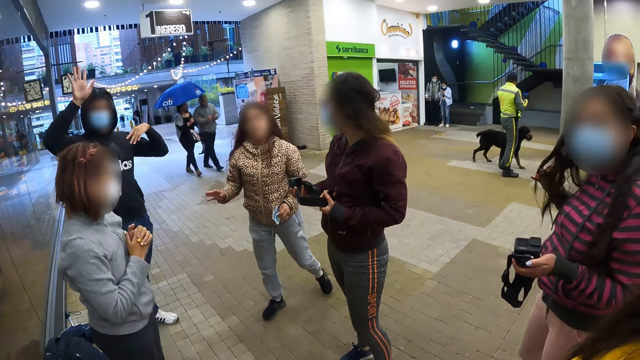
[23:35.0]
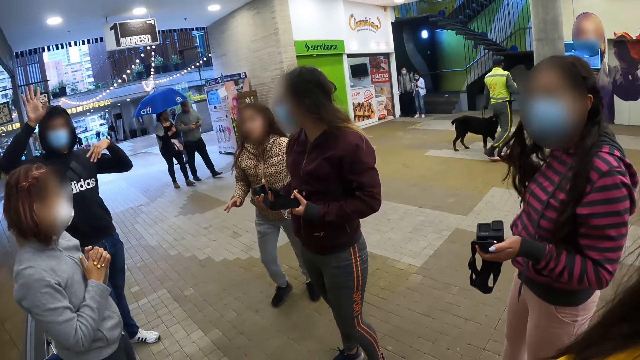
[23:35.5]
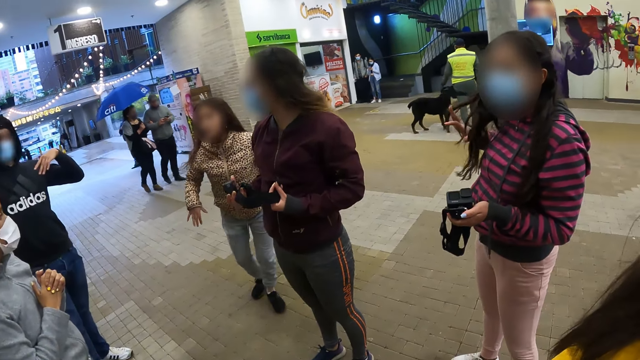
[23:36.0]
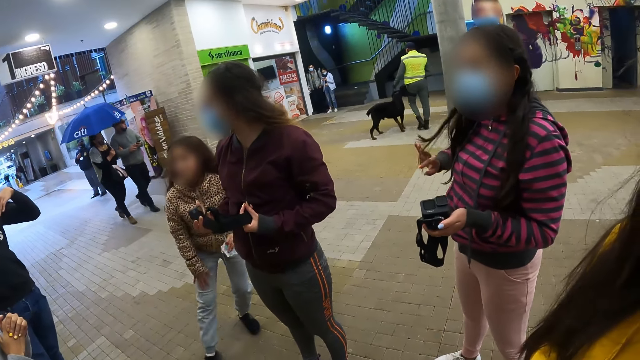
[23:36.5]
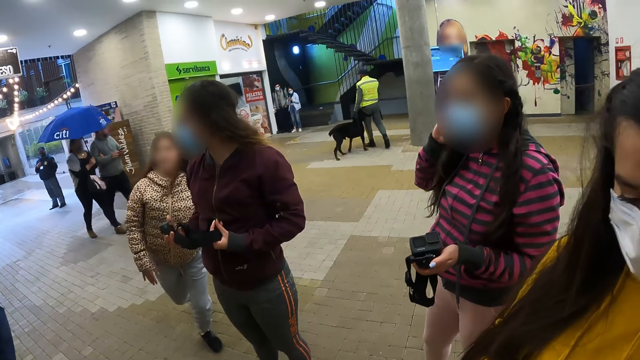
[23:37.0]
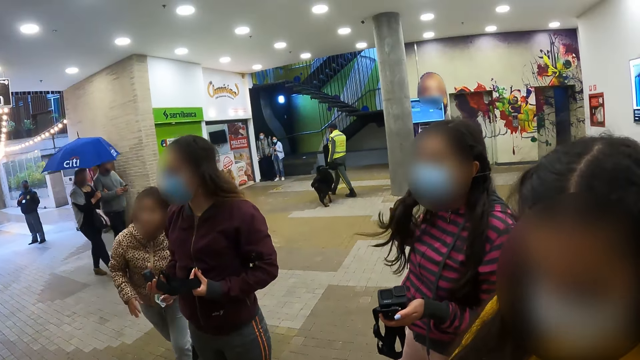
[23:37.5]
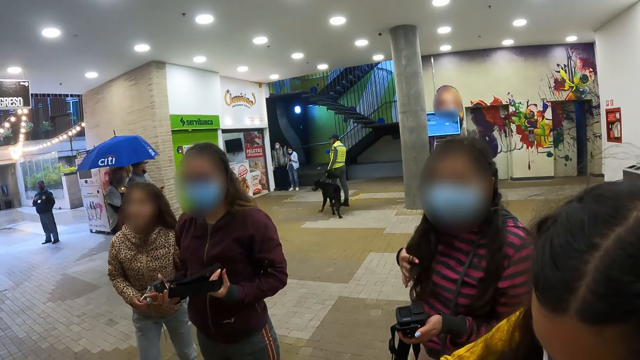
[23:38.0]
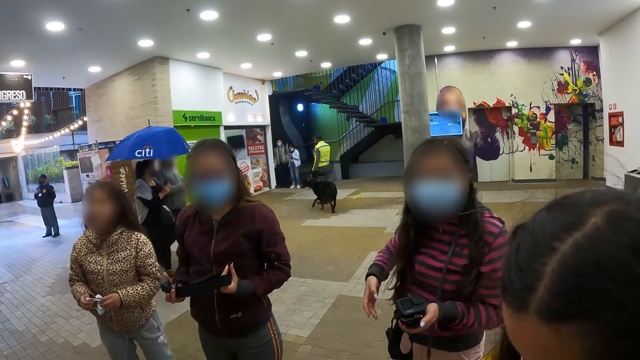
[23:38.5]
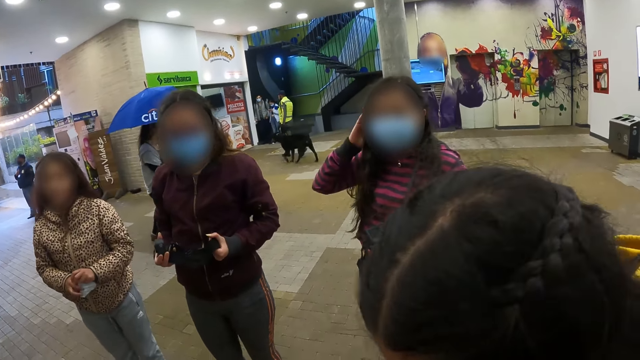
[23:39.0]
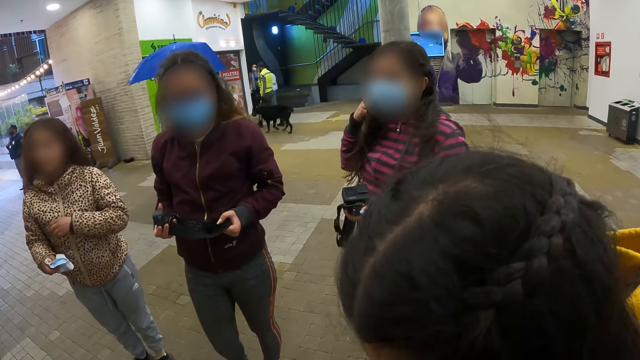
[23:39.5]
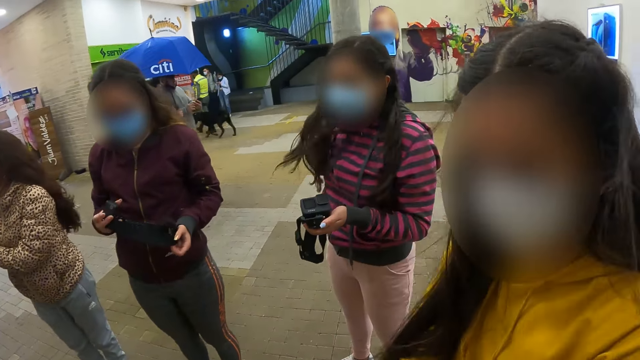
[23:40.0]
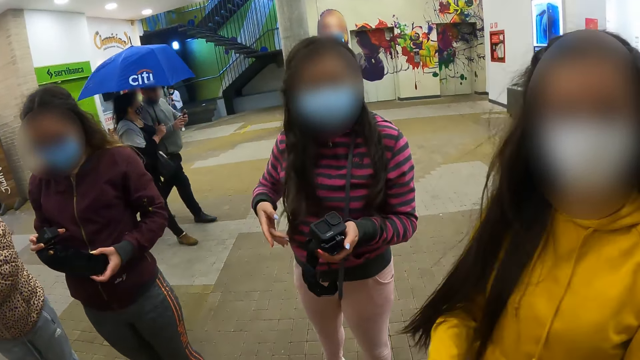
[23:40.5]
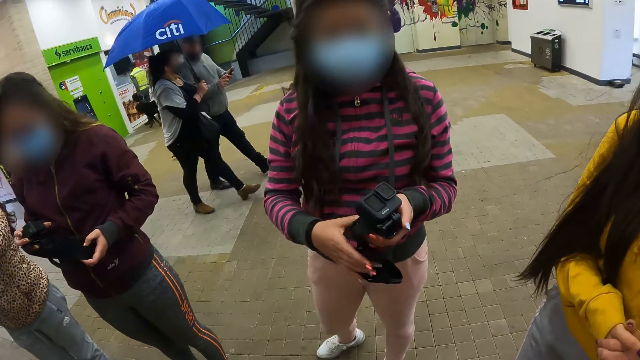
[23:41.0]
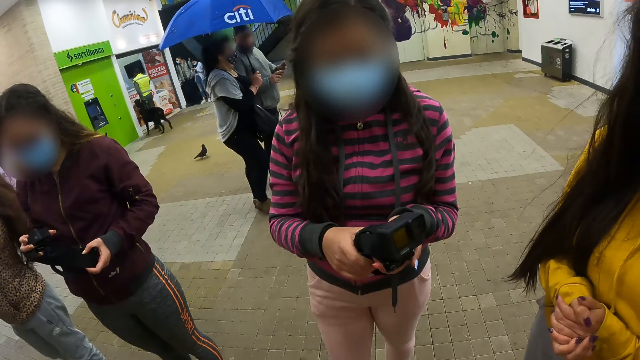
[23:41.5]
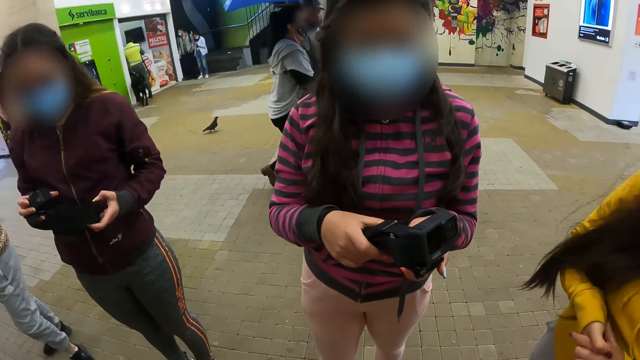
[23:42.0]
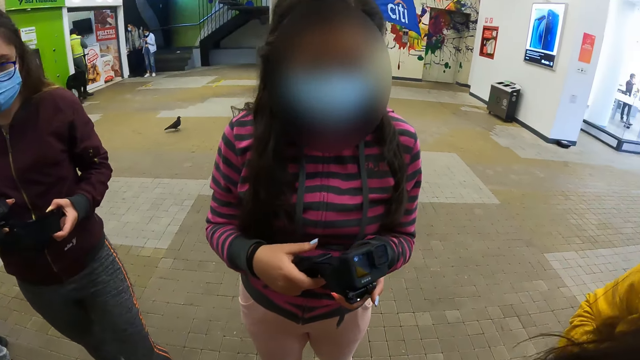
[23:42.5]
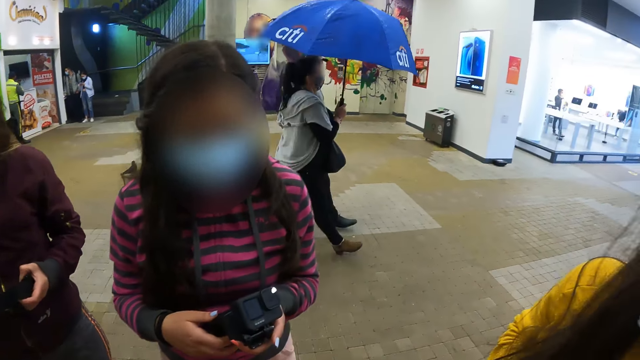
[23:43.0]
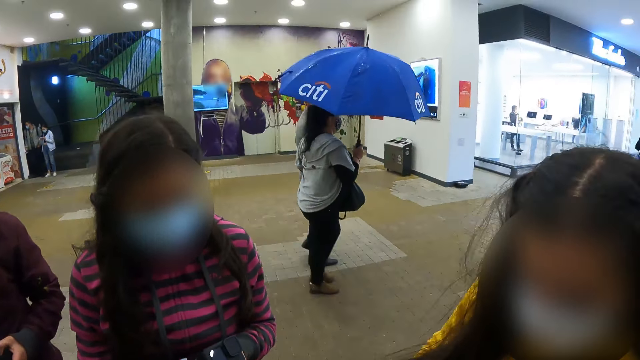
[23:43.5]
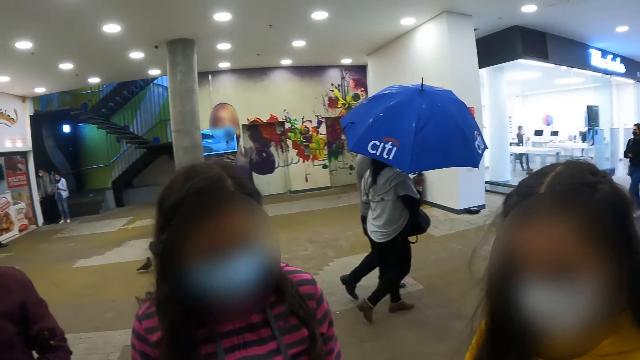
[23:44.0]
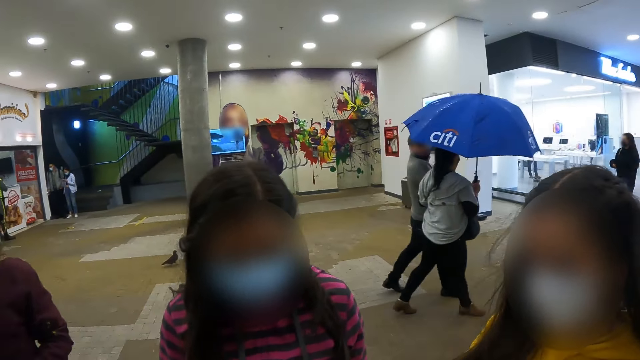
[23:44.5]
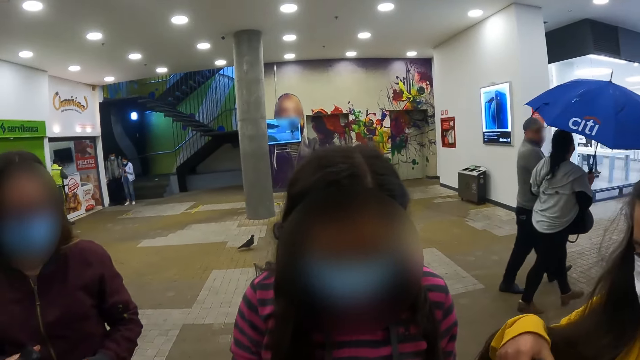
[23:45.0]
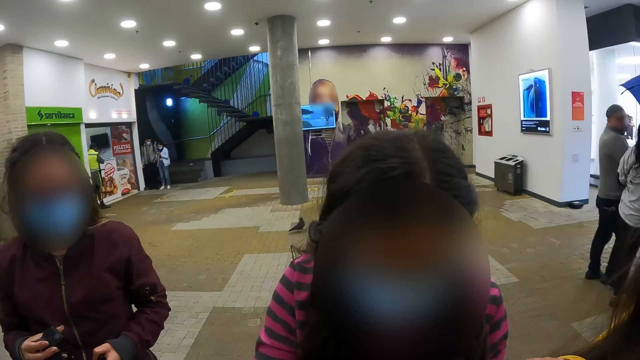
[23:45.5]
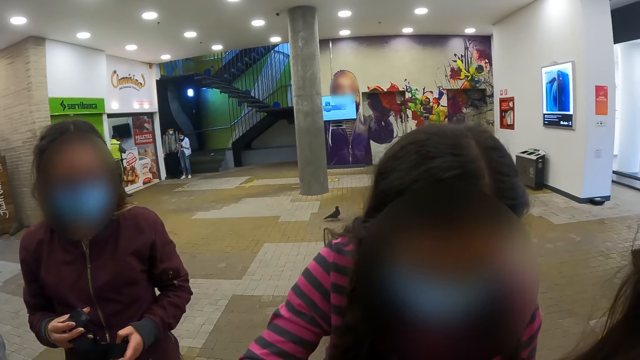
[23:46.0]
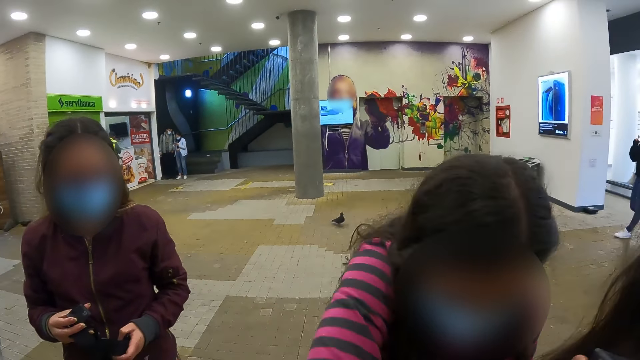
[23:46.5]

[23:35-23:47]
The camera wearer looks at their friends. A person waves at the camera wearer. Another person steps back and dances. Another person touches her hair. The camera wearer walks in a building.

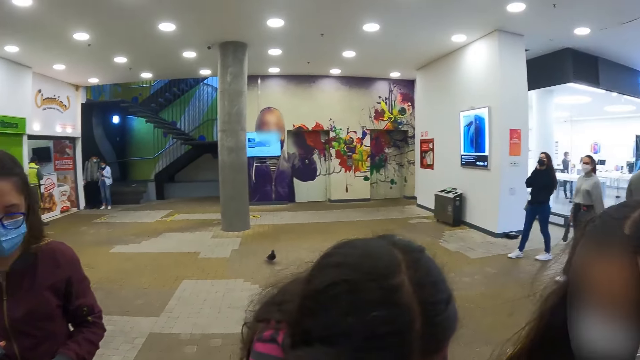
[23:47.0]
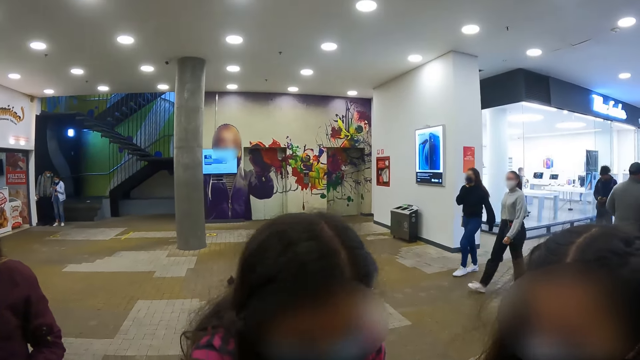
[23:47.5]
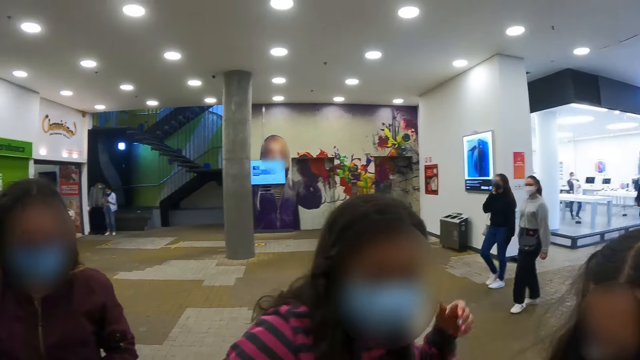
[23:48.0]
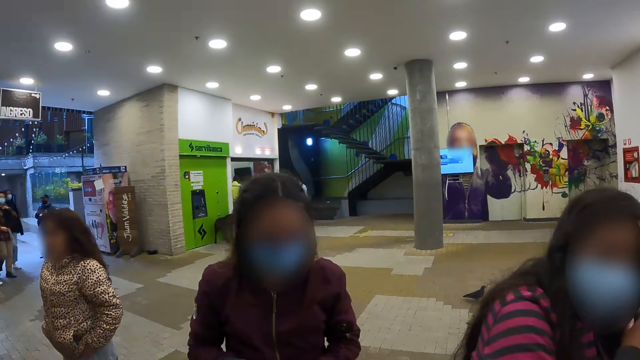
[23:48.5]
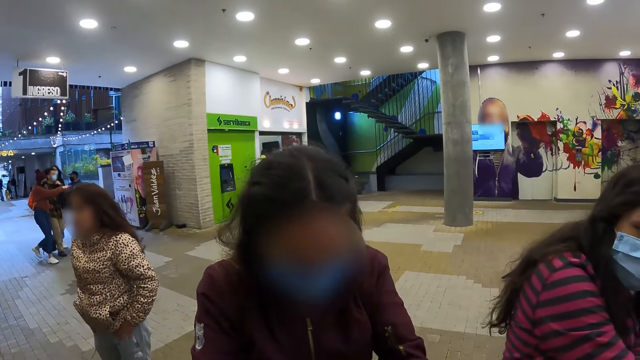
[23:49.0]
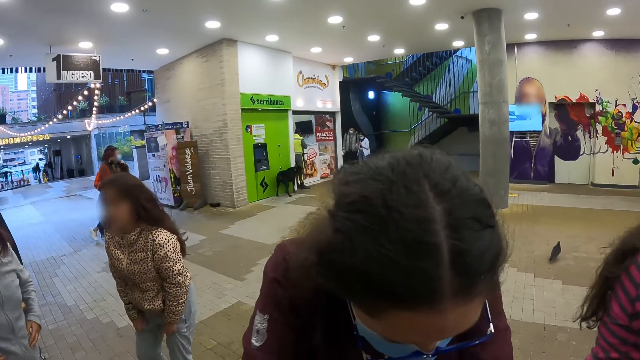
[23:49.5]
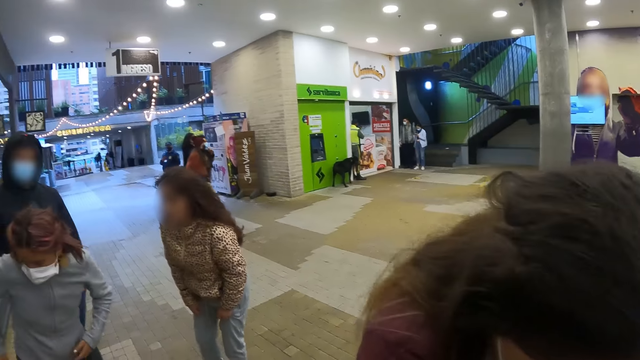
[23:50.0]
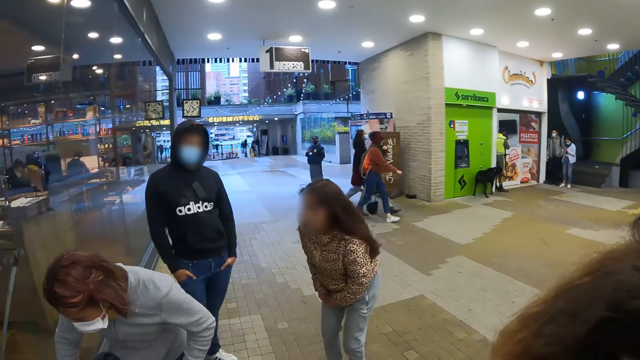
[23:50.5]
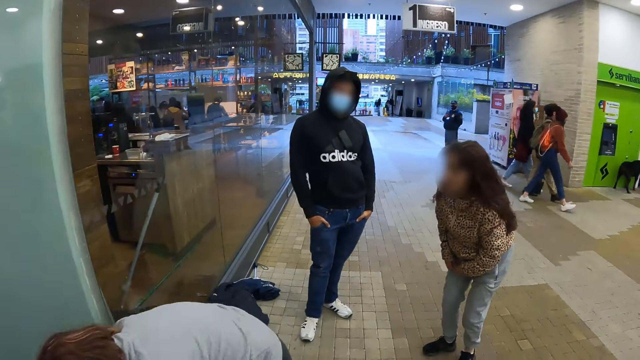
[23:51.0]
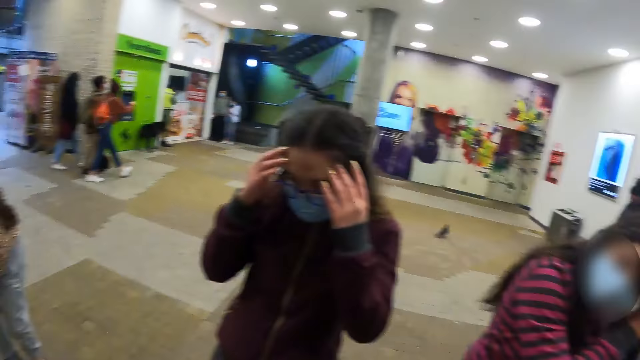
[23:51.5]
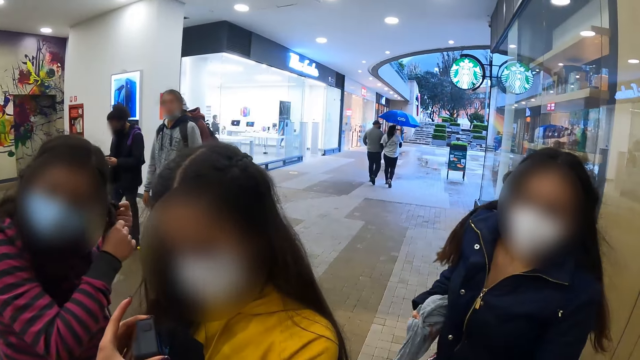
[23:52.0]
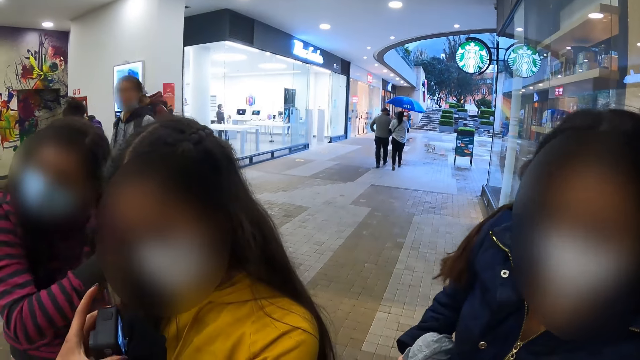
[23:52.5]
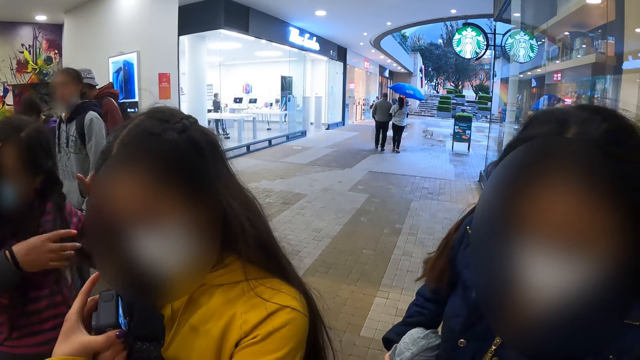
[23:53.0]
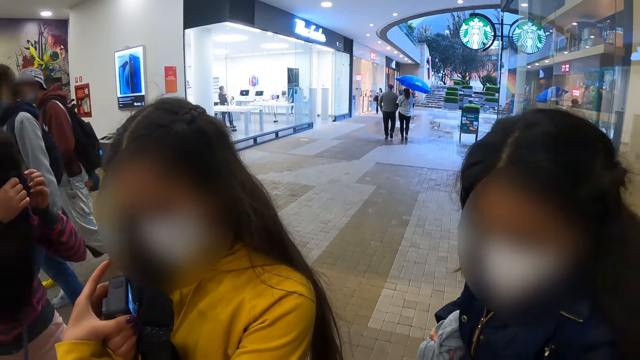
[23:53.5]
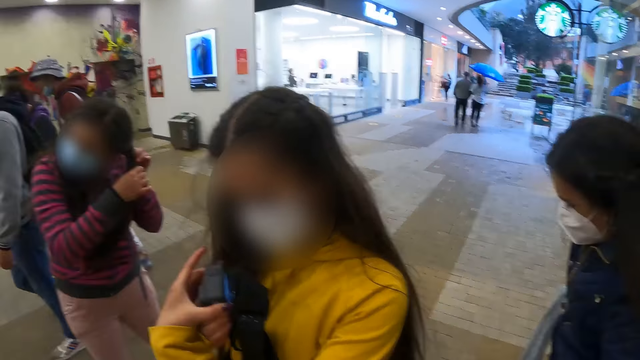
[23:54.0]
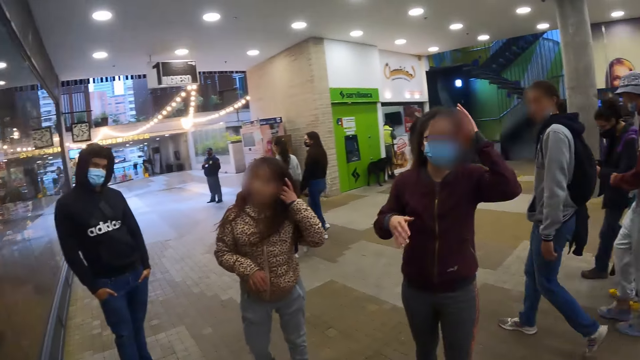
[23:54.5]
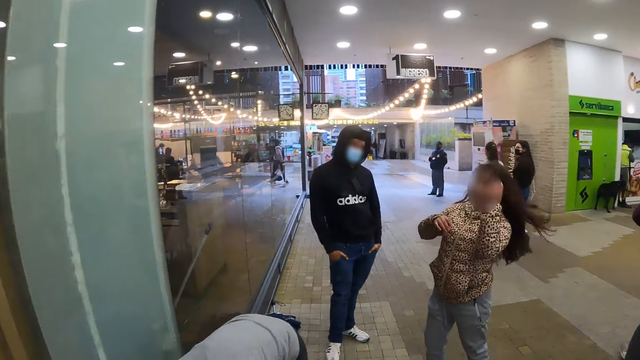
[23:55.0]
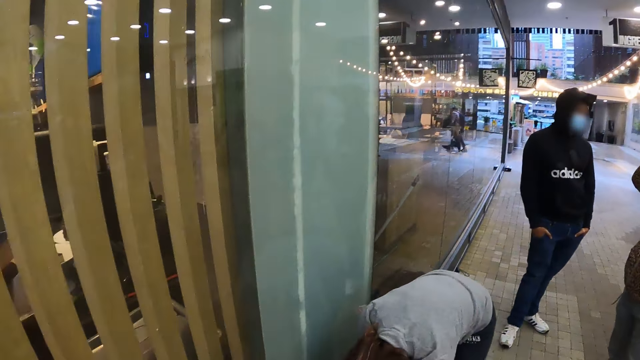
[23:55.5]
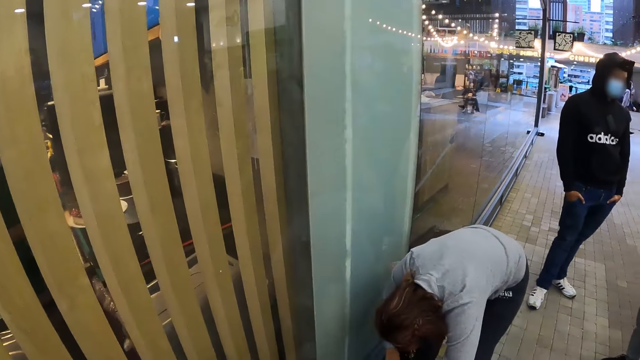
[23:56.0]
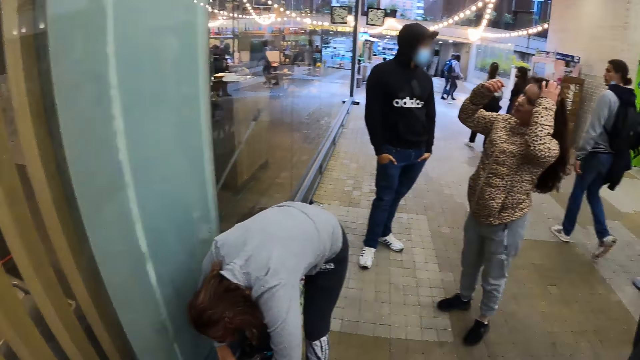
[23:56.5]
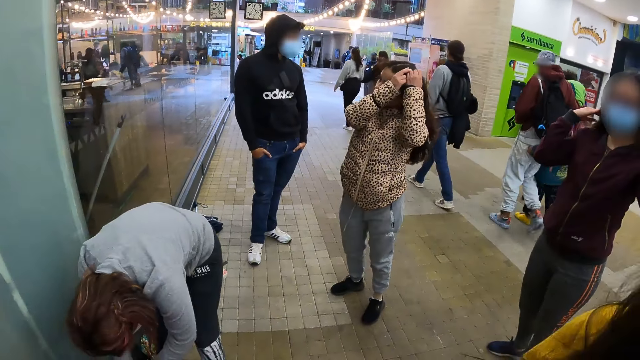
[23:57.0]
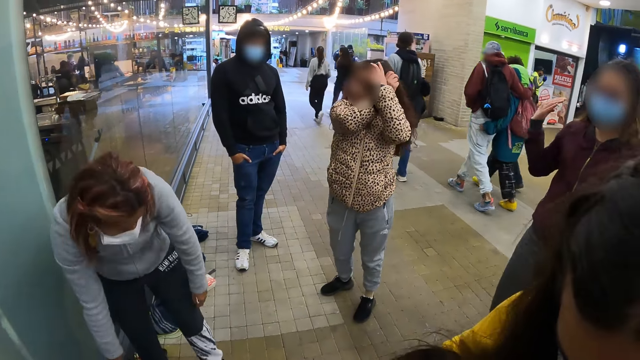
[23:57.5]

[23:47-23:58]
The camera wearer looks around.
